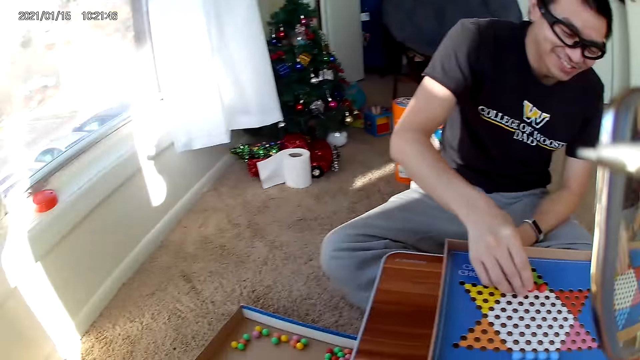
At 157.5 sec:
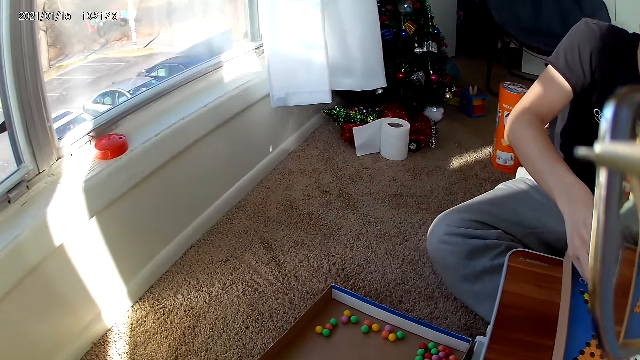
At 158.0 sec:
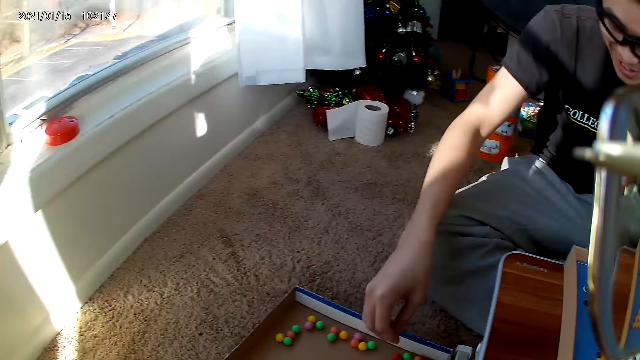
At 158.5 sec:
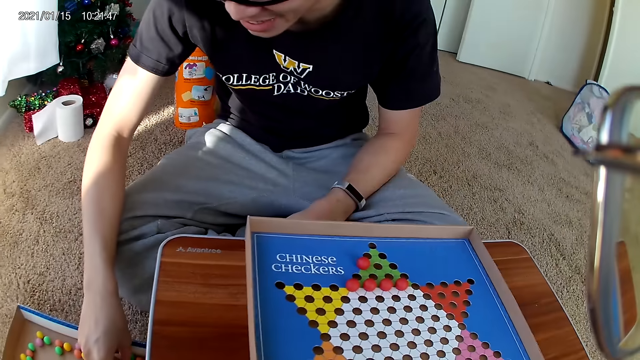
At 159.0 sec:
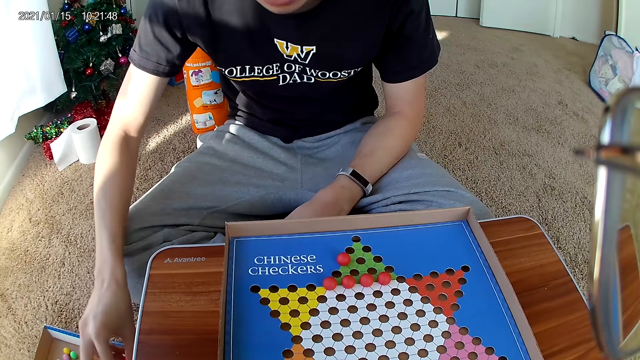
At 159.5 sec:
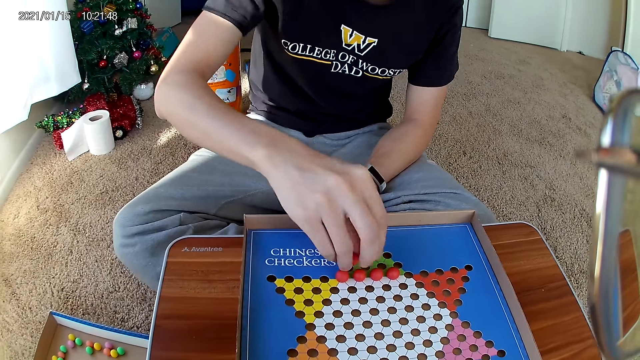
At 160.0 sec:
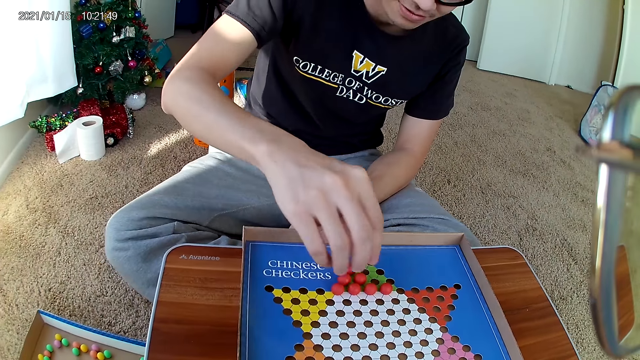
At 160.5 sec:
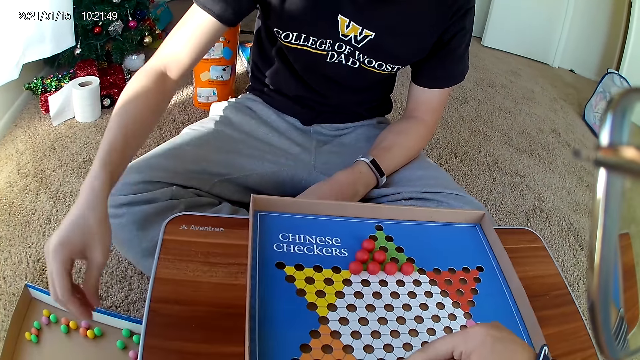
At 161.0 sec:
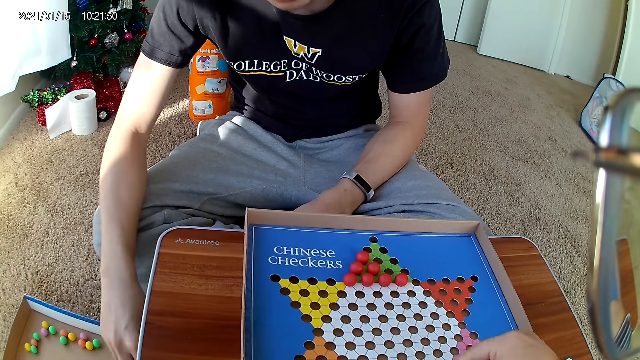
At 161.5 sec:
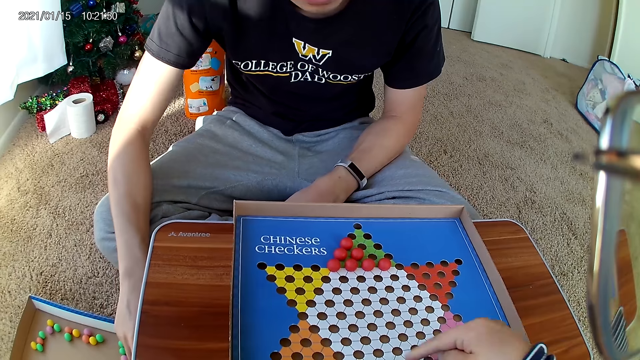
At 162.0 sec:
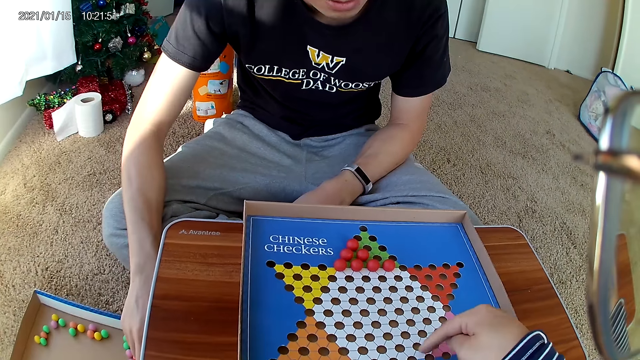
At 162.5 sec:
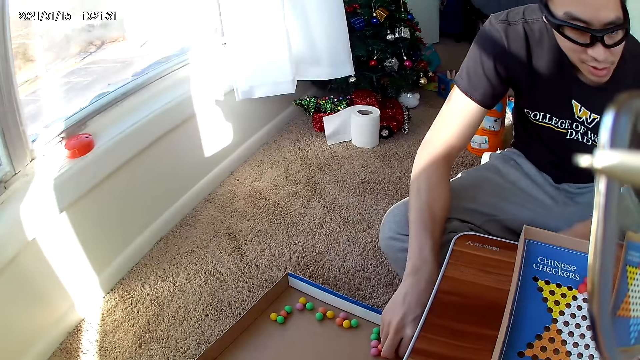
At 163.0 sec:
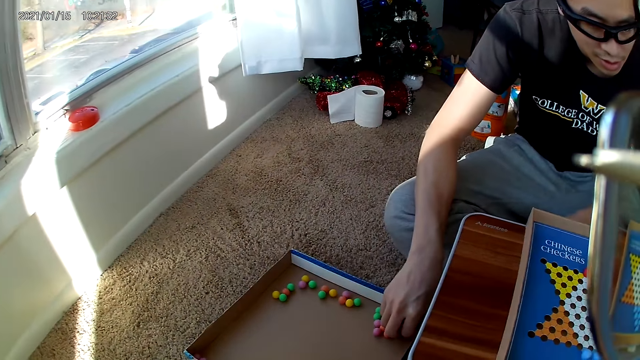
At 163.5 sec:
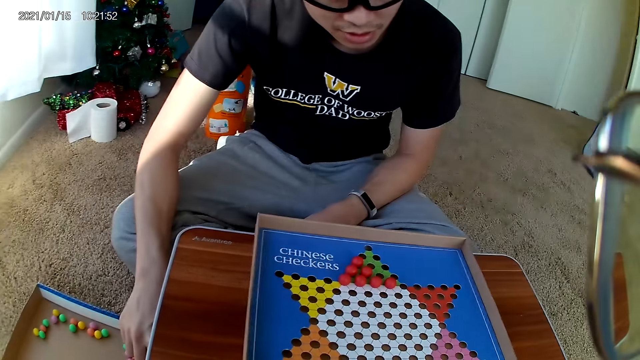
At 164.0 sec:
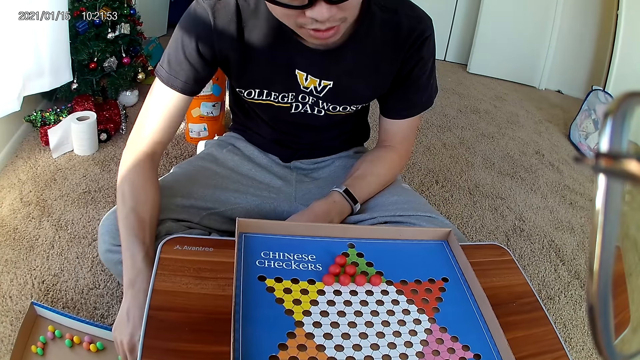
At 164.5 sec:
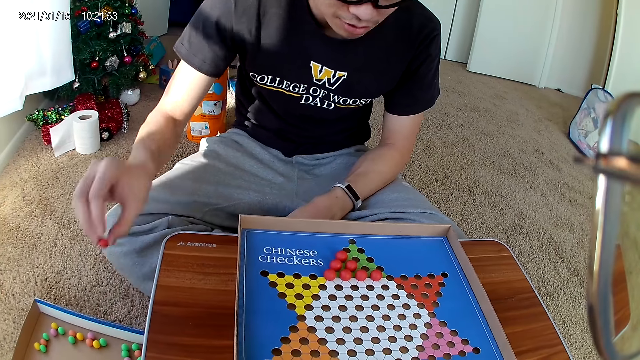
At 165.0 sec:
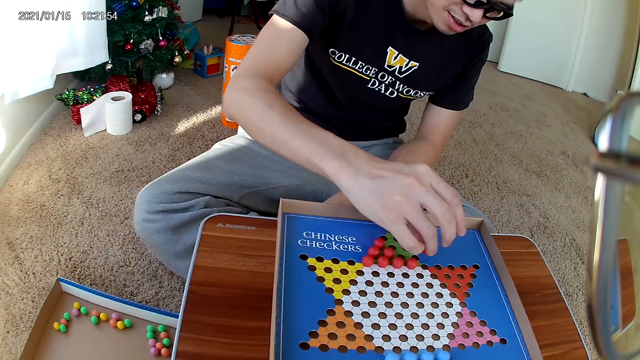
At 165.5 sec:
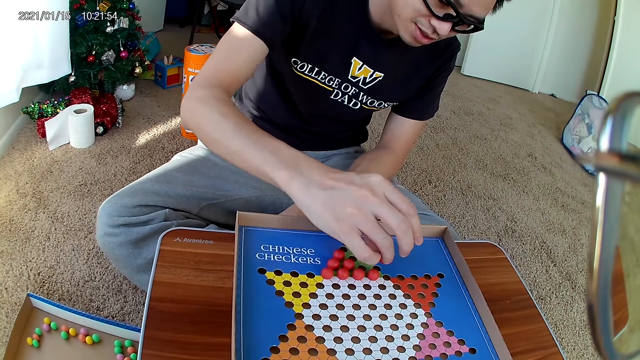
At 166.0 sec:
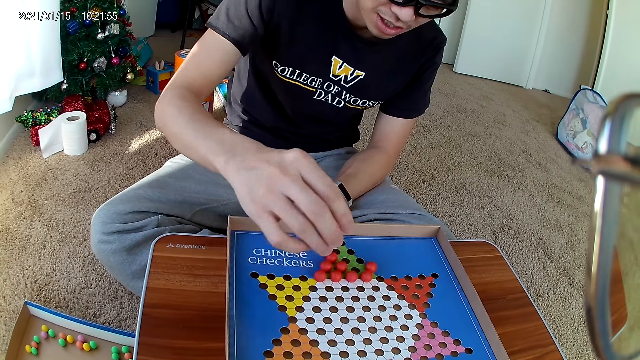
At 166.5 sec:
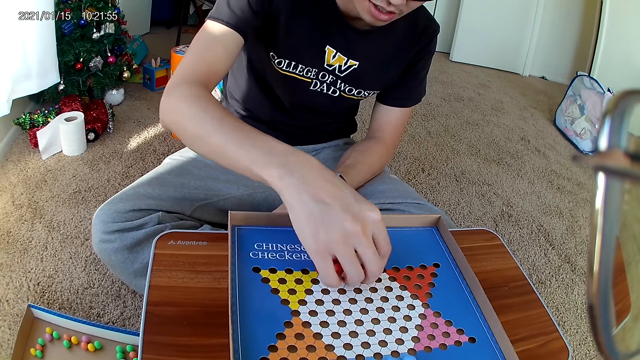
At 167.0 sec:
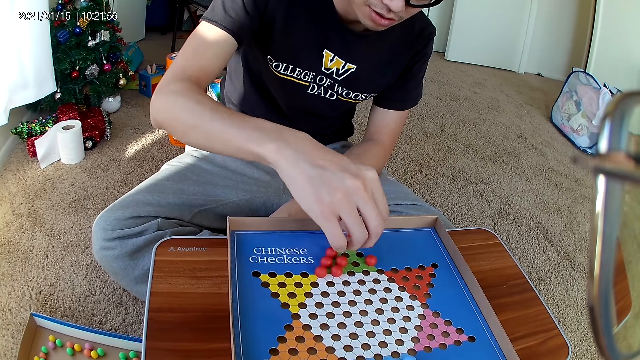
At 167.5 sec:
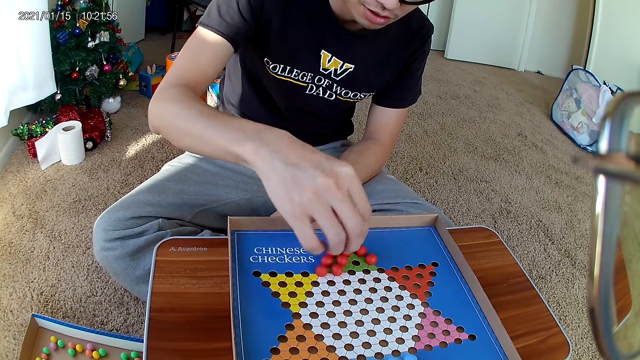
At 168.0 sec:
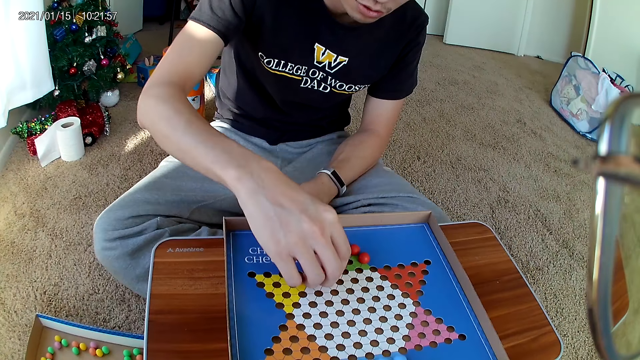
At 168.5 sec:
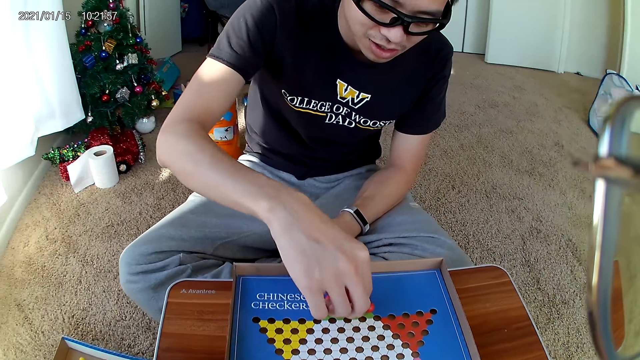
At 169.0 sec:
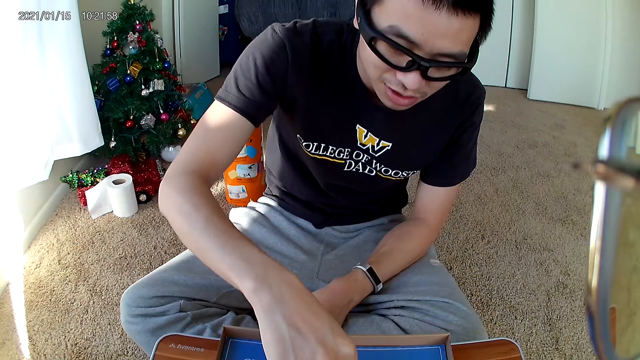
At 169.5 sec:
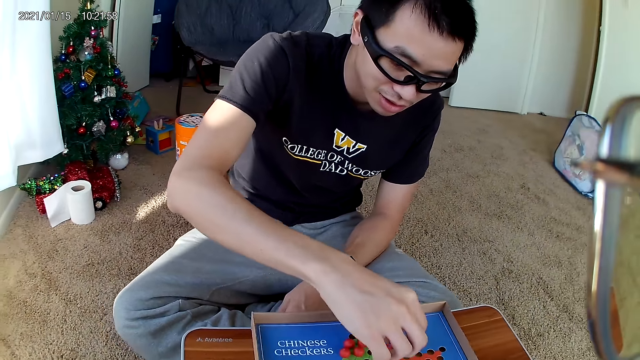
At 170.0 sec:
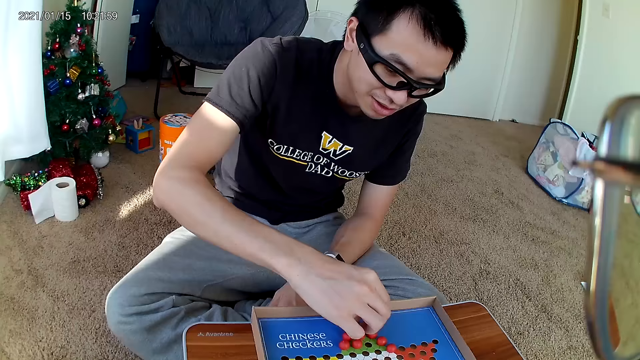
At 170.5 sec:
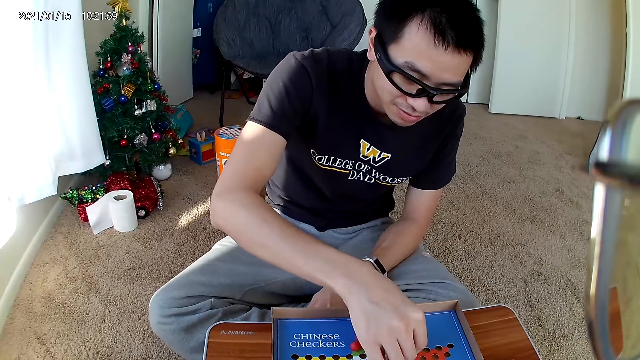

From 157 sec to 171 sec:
The man arranges the red marble pieces on the checkers board and puts a marble down on the game board. The man picks a marble from the floor and places red marble pieces on the checkers board. The camera wearer looks at the other side of the room and looks at the board game. The man takes a marble piece from the carton on the rug and places red marble pieces on the checkers board. The man adjusts the position of the red marble pieces on the checkers board. The man picks a marble and drops the marble on the board. The man picks a marble and drops the marble on the board.

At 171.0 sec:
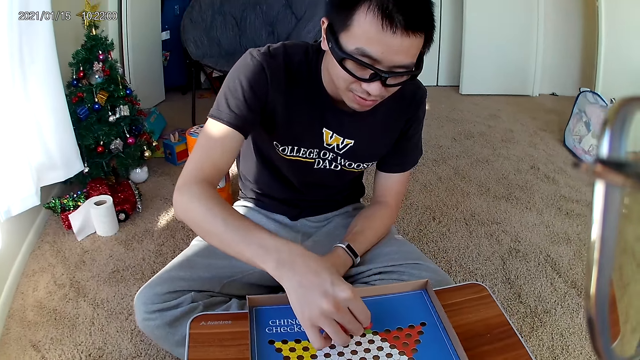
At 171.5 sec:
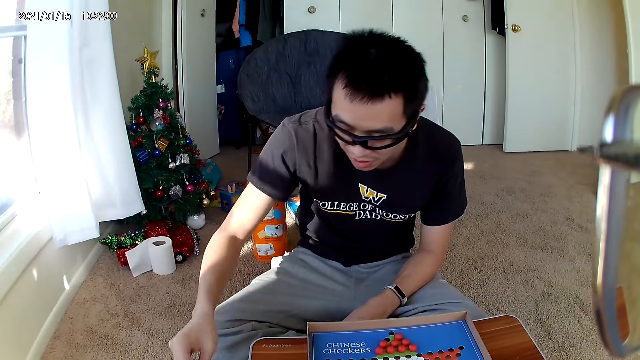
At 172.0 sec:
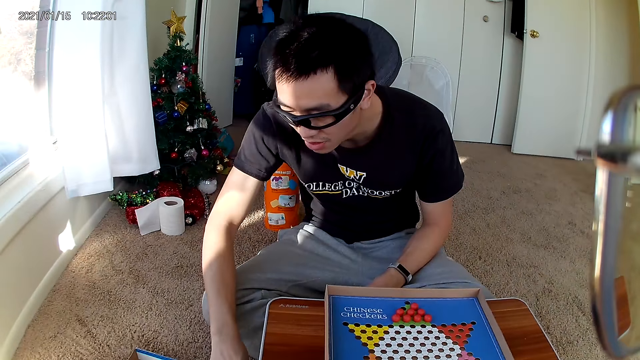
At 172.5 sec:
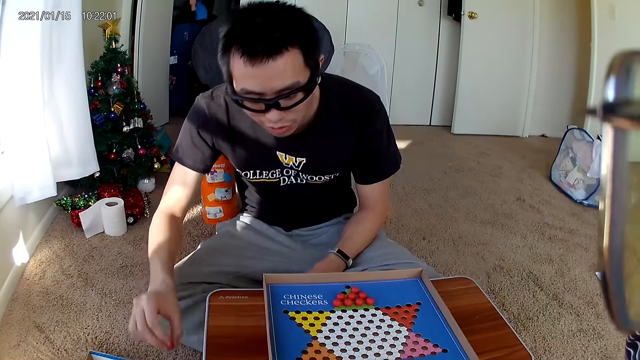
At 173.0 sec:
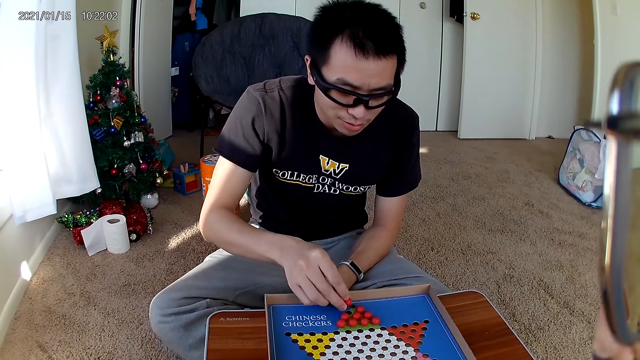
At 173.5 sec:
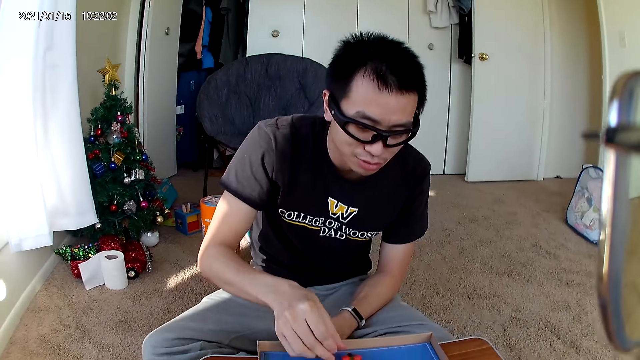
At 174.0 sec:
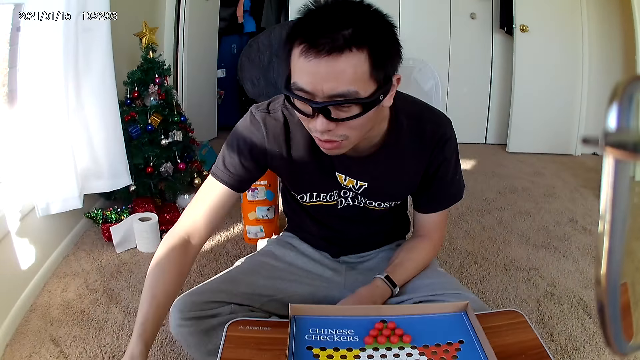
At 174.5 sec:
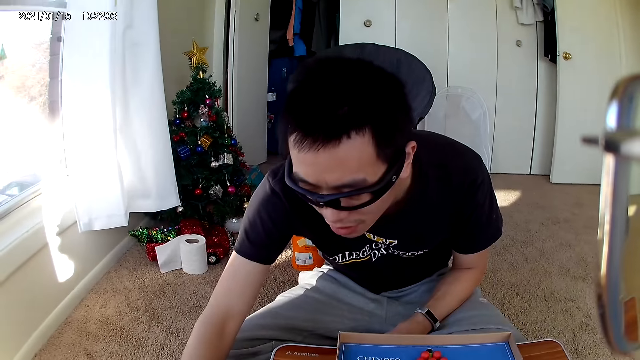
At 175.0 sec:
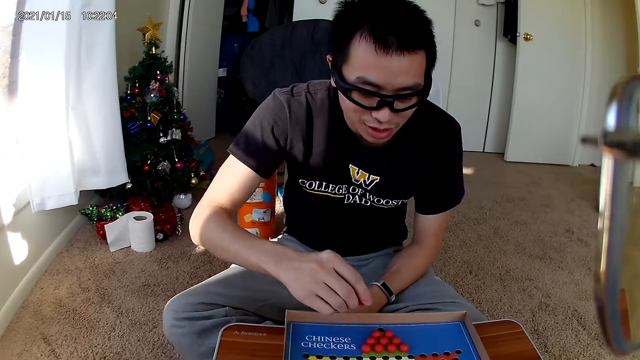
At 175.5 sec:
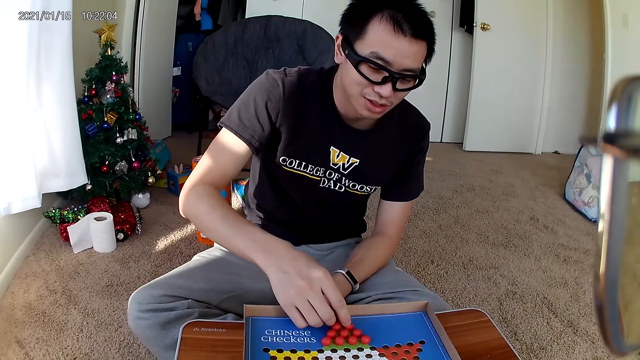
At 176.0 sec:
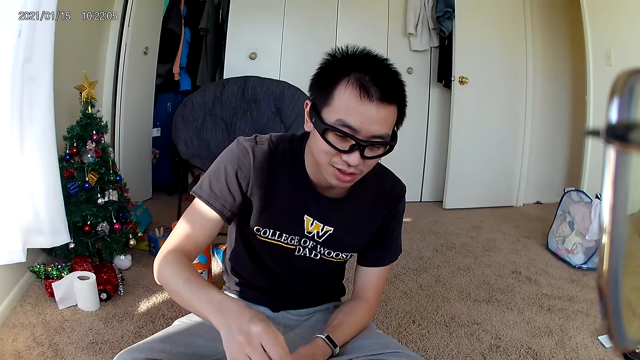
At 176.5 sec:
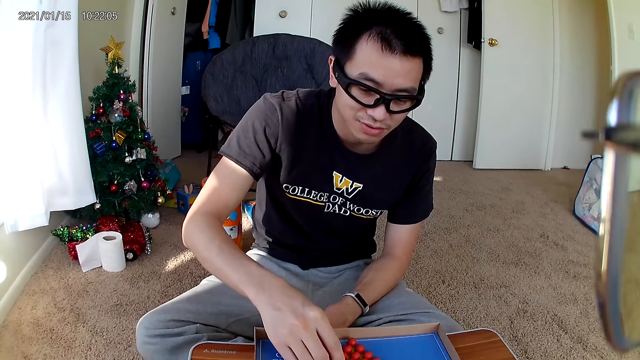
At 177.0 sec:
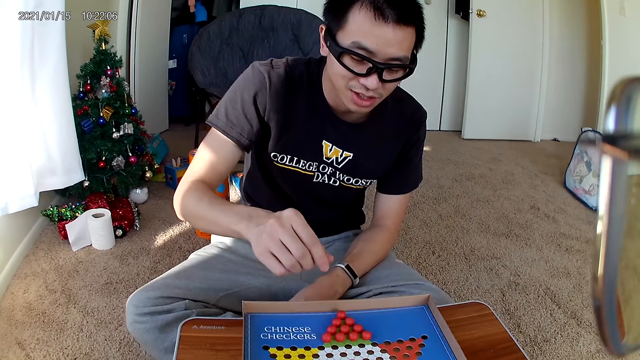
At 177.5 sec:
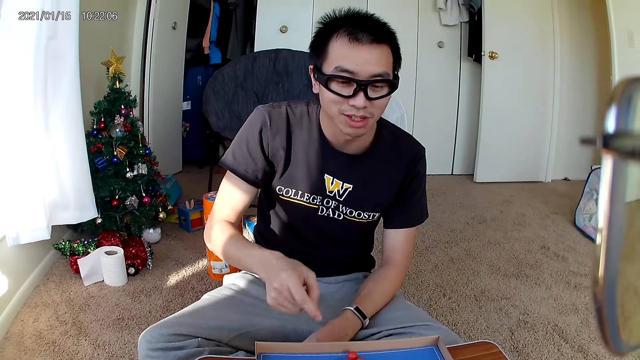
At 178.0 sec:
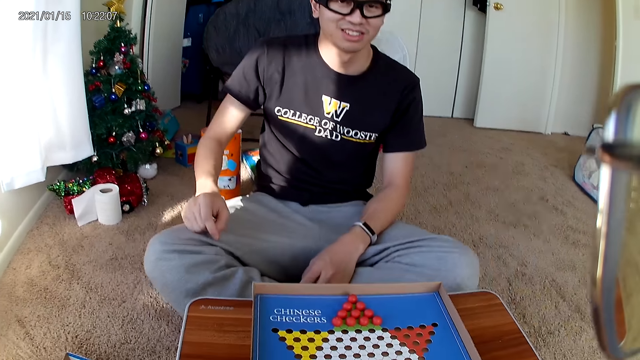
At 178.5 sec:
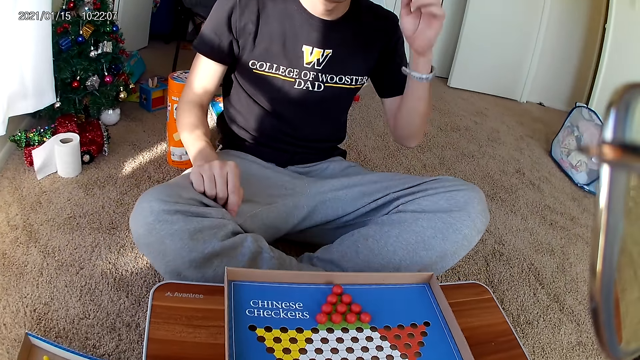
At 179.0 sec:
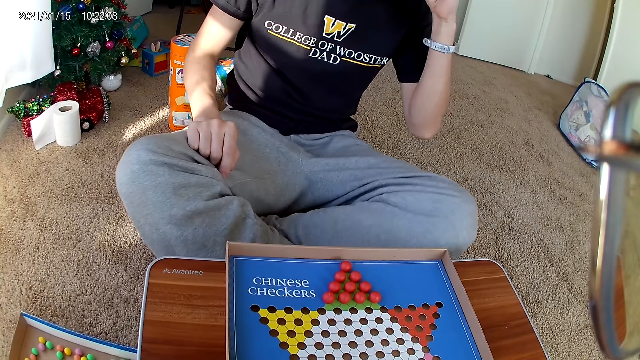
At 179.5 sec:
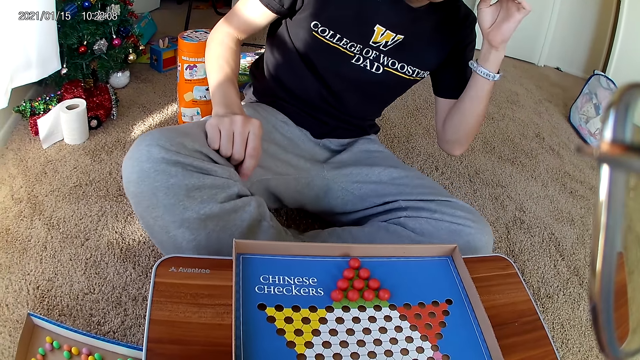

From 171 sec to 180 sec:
The man arranges the marble on the board. The man picks a marble from the floor and places a red marble piece on the checkers board. The man picks a marble from the floor and places a red marble piece on the checkers board.
